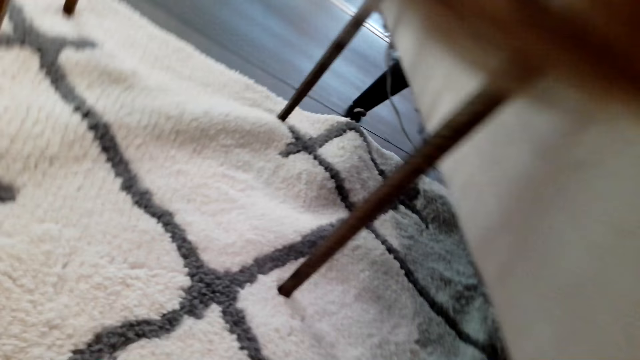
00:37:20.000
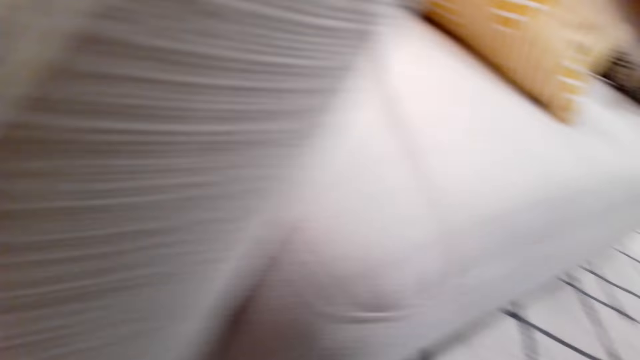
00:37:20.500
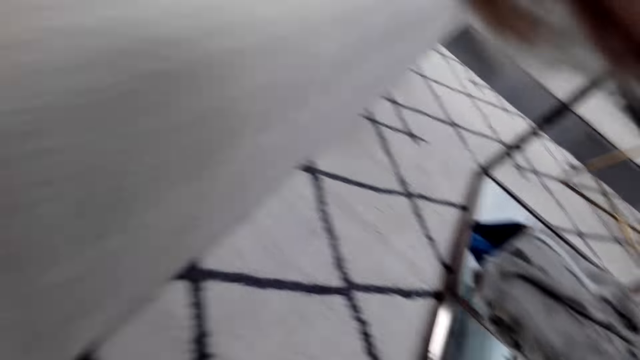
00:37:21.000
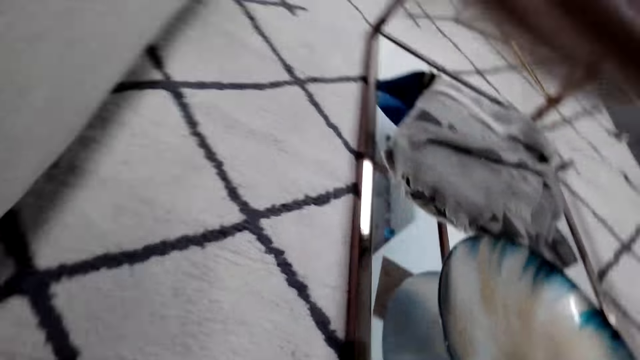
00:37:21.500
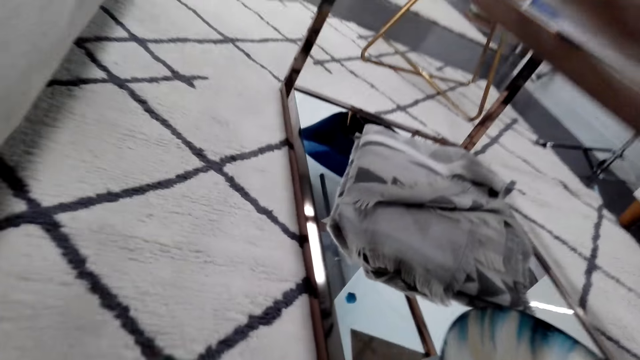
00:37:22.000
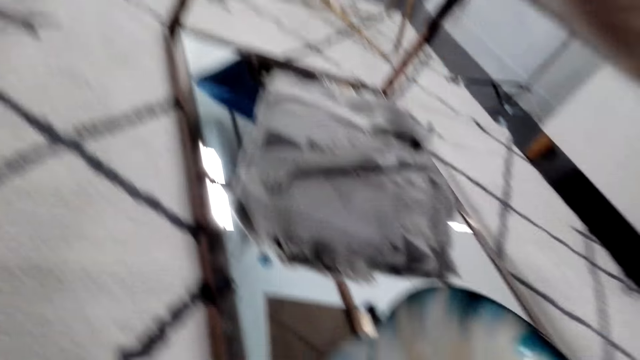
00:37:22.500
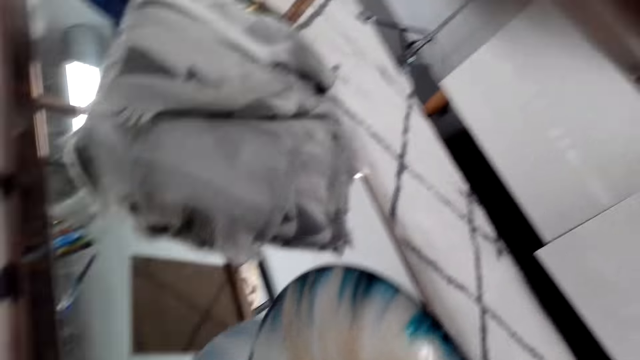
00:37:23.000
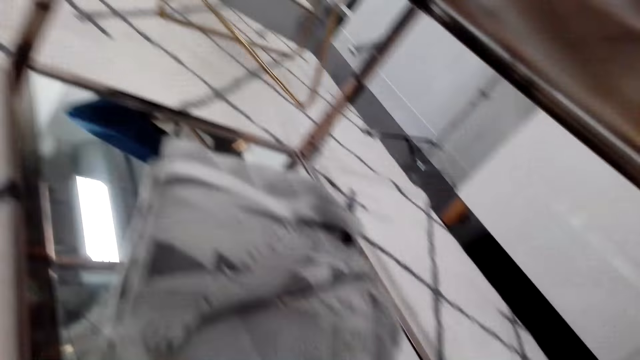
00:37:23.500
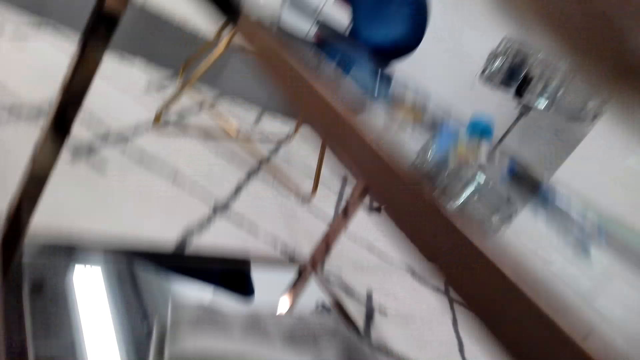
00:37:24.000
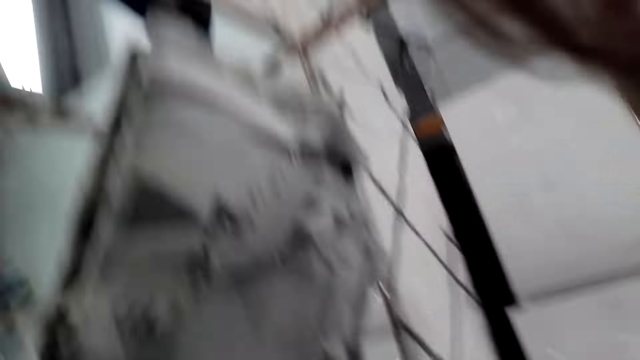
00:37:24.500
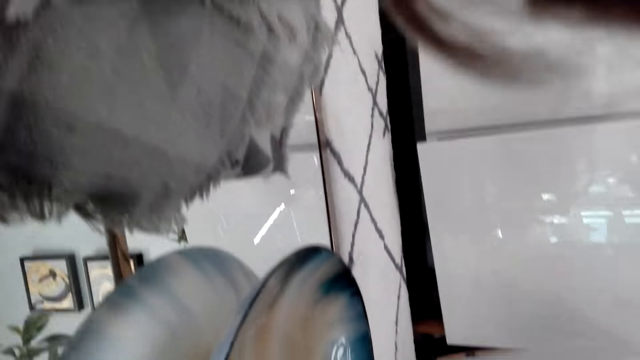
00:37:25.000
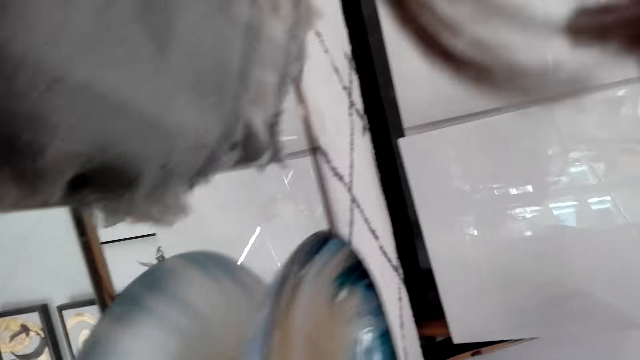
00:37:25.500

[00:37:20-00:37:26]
The camera wearer looks around the house.

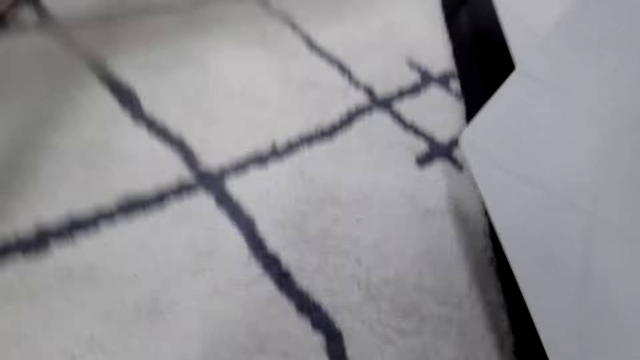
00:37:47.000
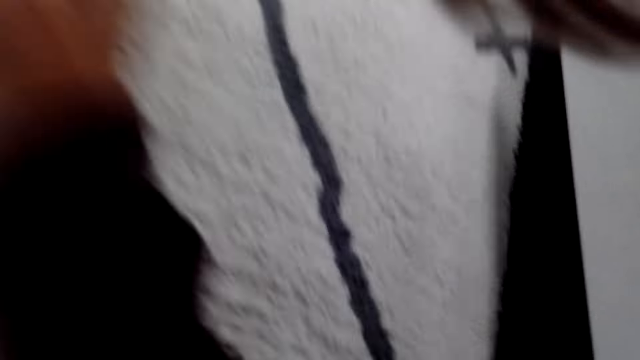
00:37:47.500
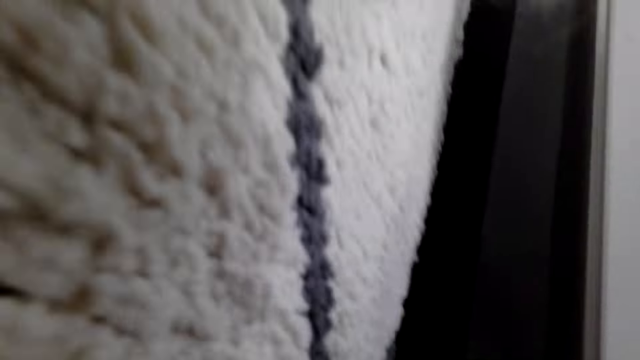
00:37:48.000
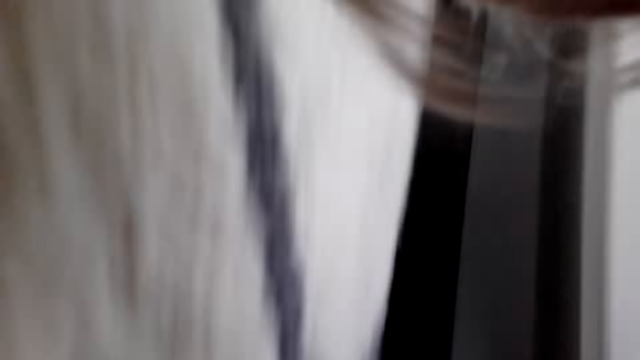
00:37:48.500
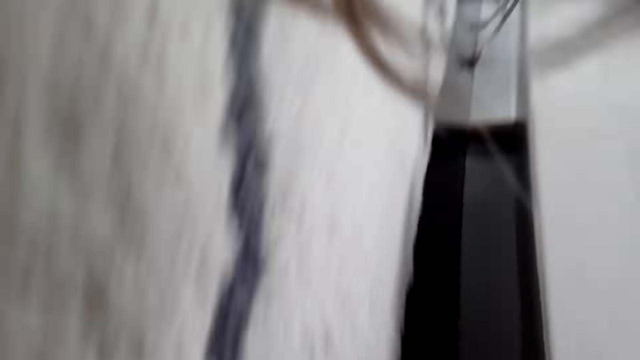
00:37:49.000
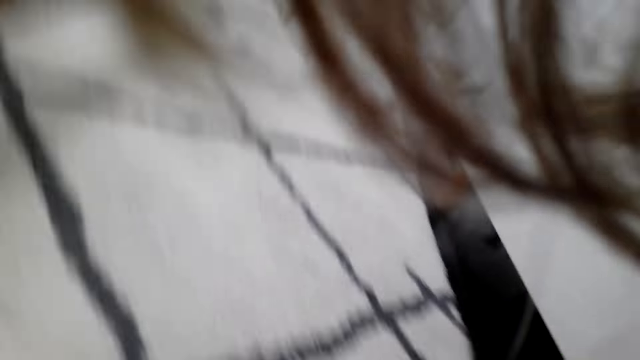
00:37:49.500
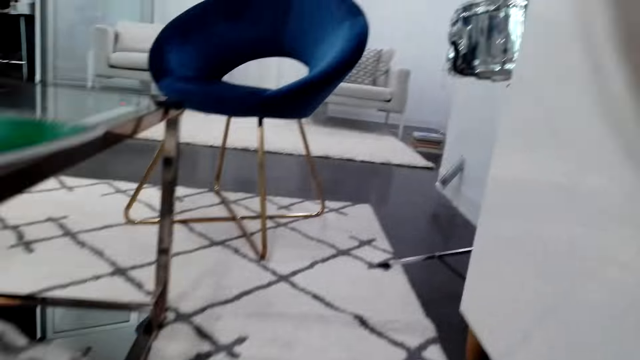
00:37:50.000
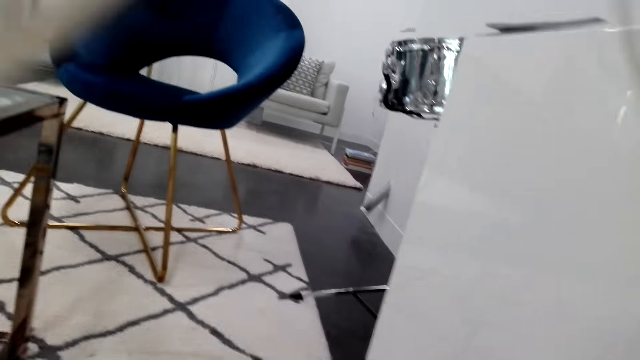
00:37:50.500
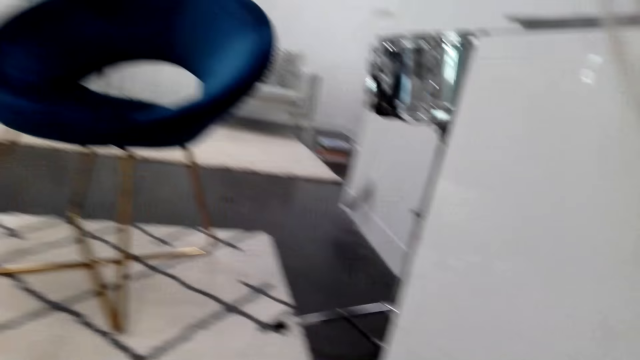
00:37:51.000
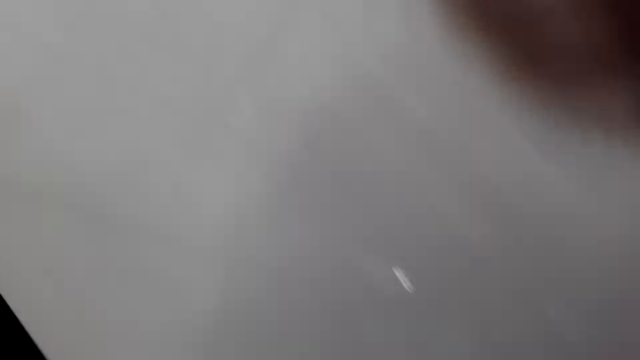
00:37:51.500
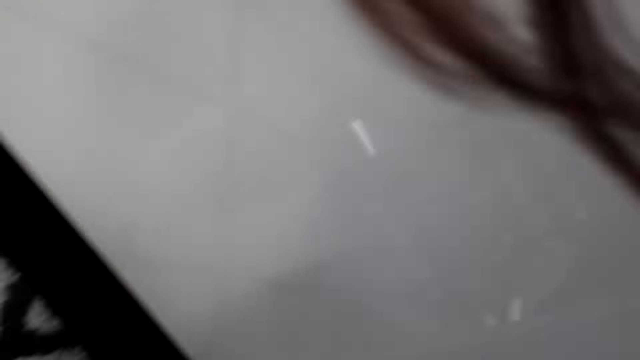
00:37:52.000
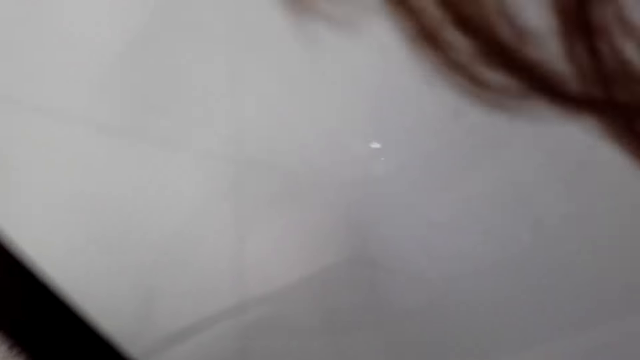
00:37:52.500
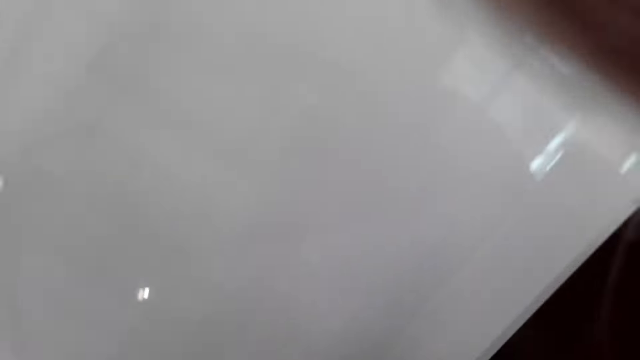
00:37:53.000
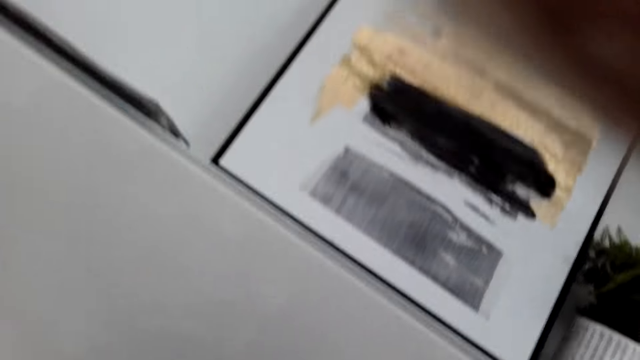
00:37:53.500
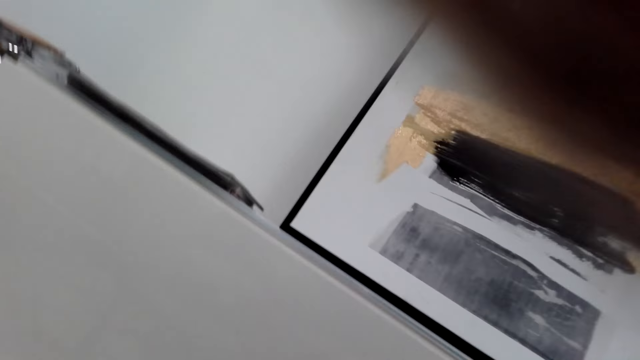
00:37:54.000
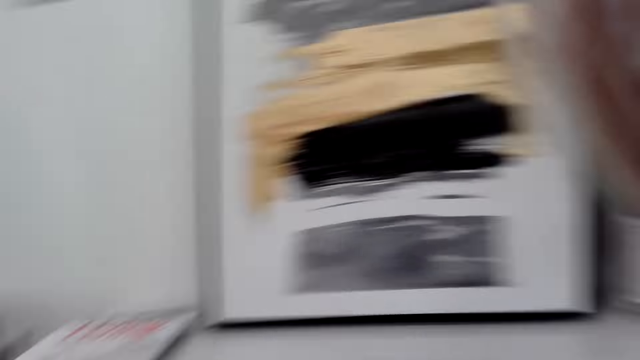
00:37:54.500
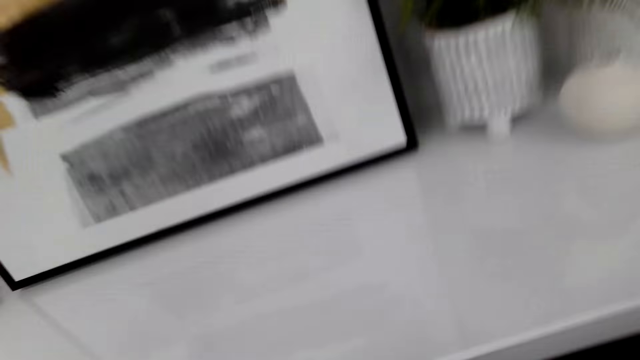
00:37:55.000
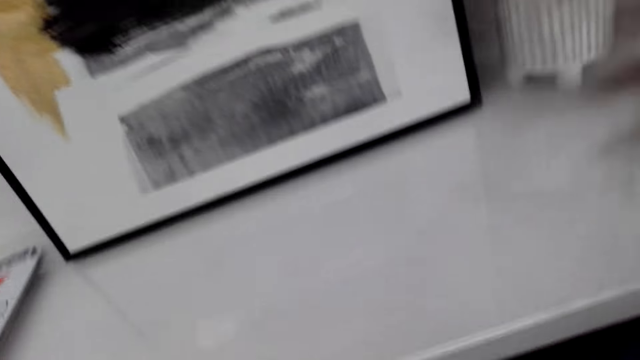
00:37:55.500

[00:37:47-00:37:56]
The camera wearer looks under the cabinet. They look around the house.

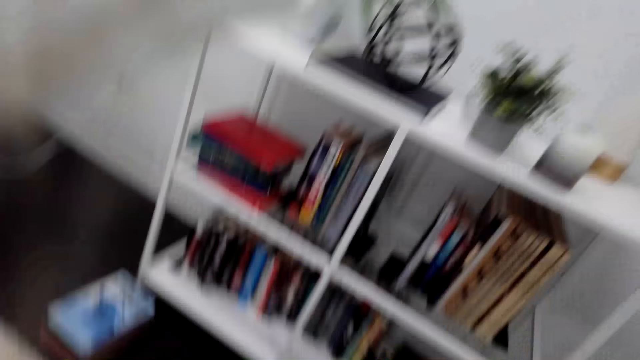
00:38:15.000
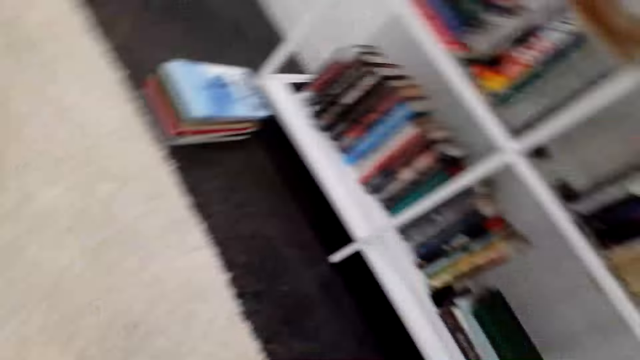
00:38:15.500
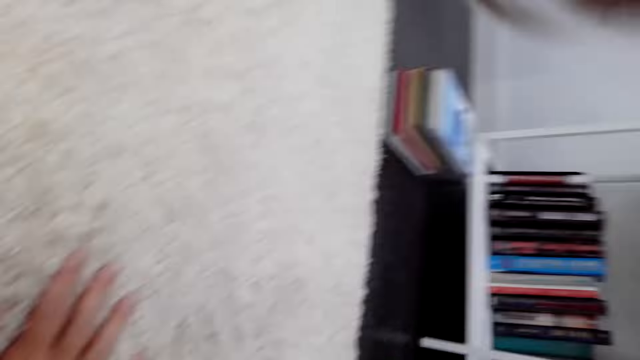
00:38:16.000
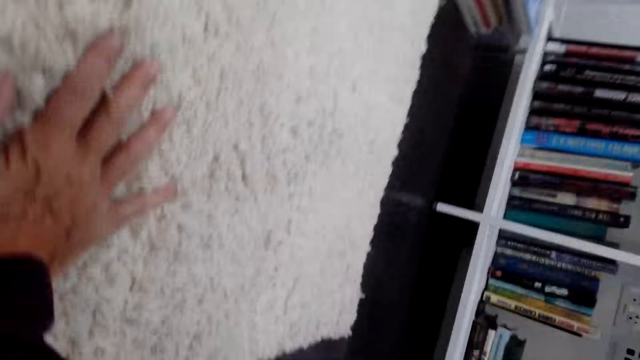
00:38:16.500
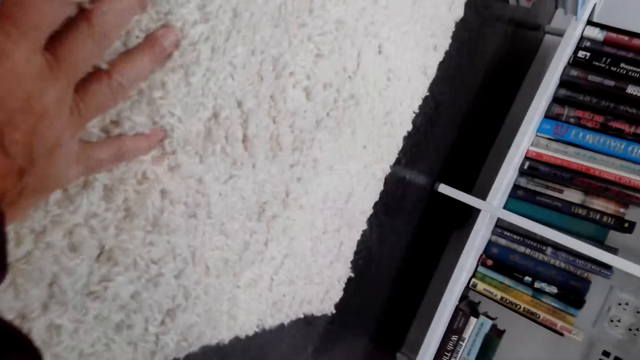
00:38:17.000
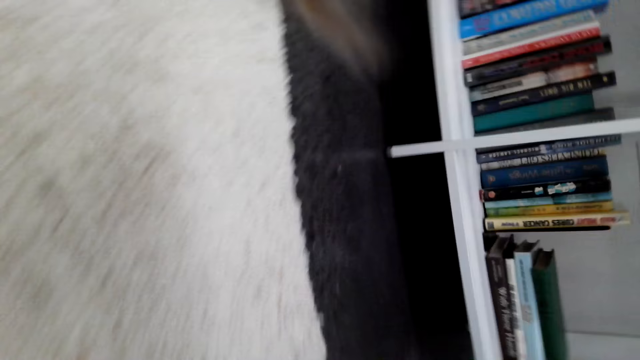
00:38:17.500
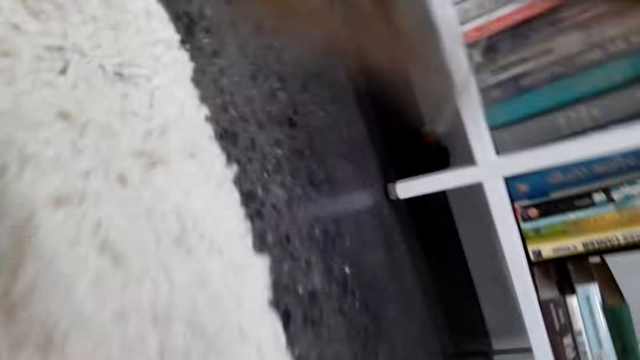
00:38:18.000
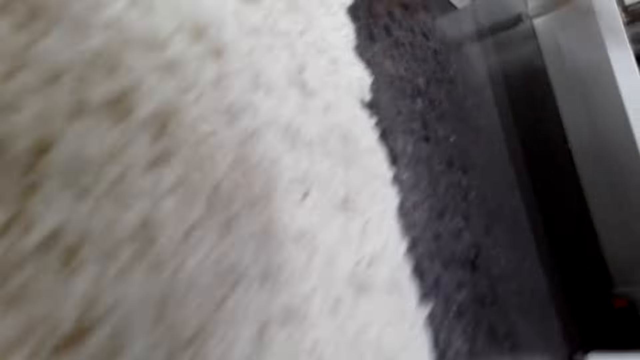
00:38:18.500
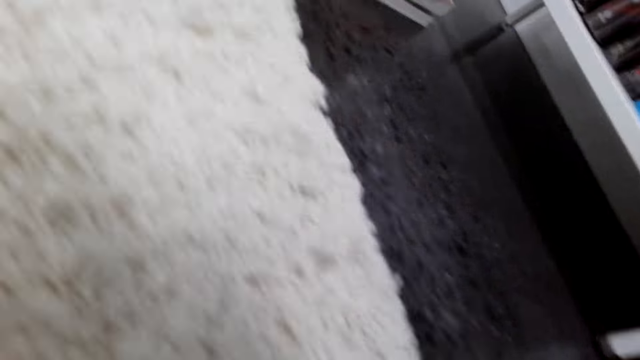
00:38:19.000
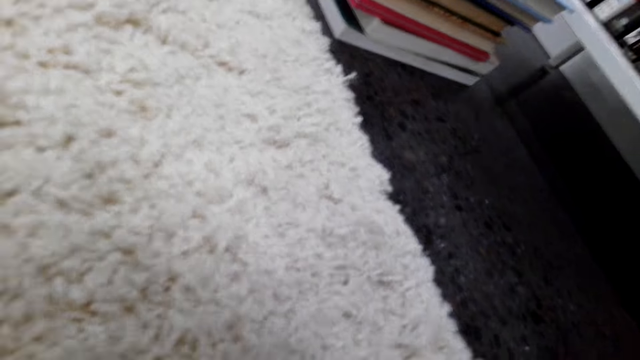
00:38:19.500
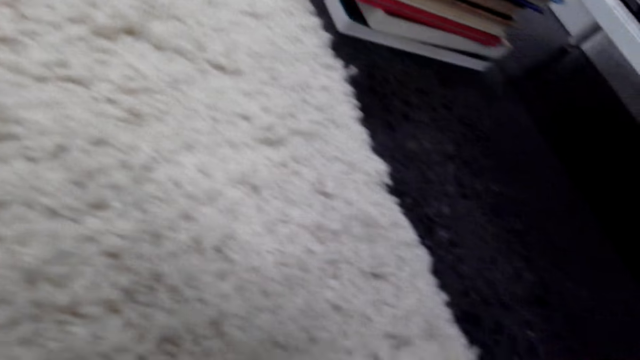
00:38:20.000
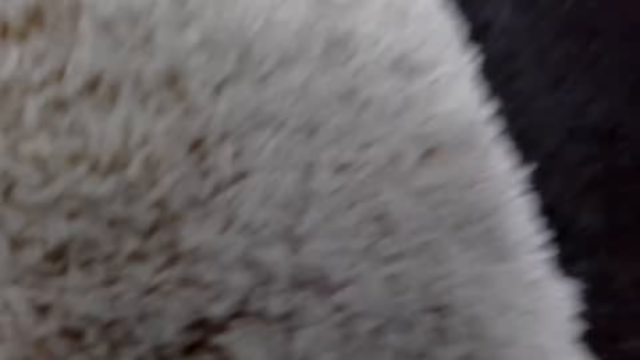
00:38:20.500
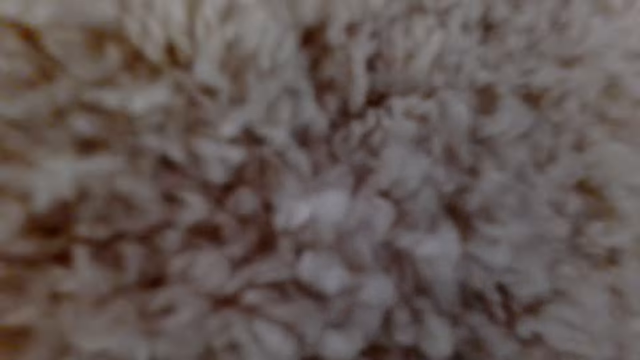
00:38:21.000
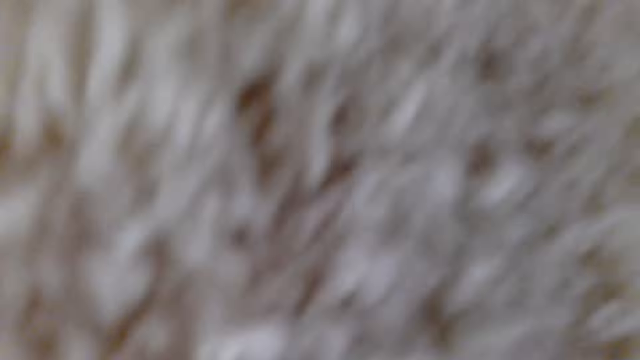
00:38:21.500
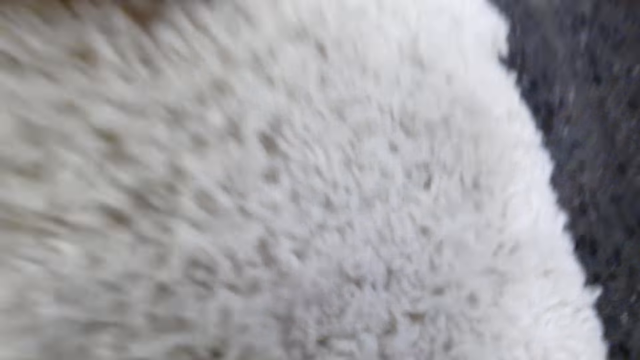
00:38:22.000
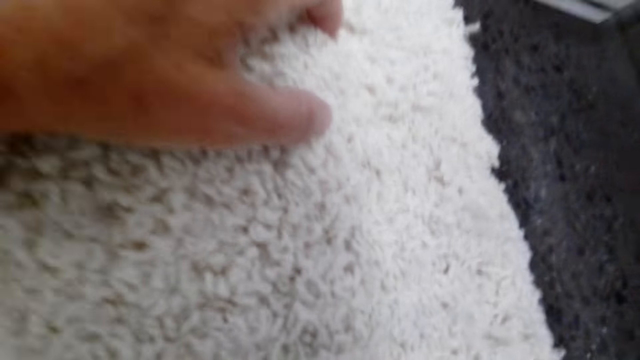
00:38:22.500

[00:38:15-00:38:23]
The camera wearer touches the carpet. They converse.
